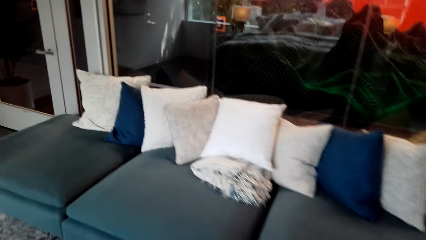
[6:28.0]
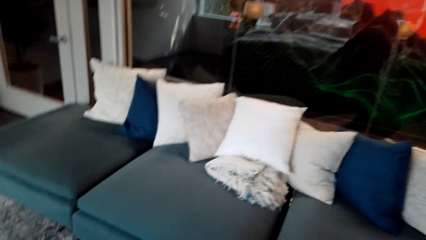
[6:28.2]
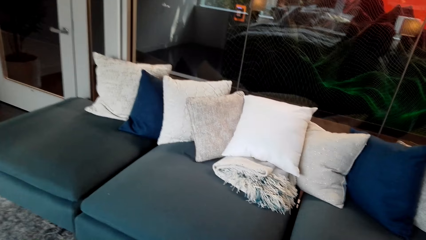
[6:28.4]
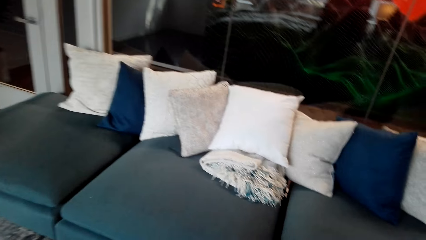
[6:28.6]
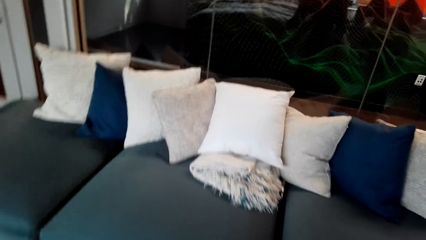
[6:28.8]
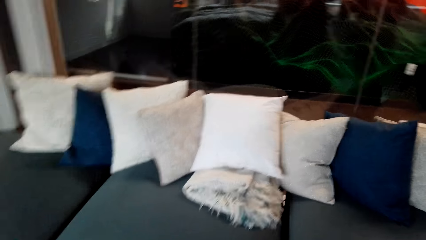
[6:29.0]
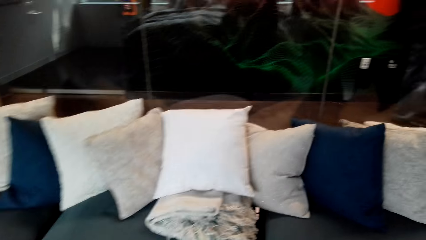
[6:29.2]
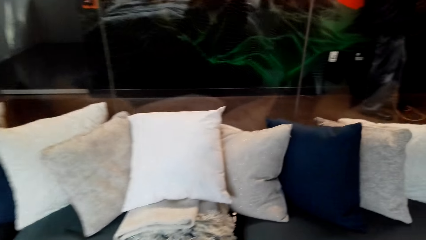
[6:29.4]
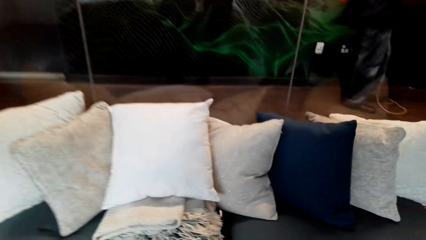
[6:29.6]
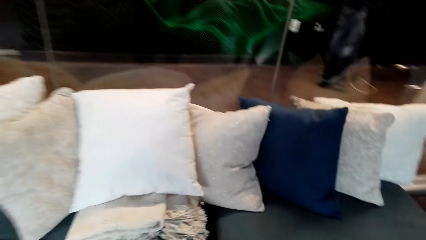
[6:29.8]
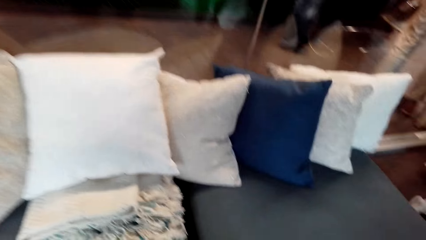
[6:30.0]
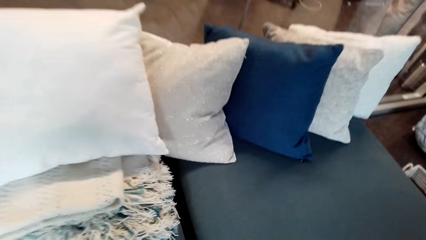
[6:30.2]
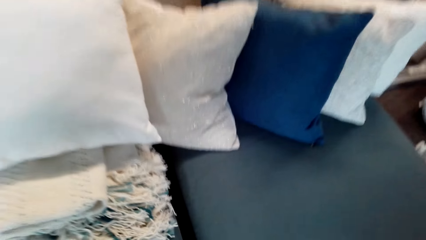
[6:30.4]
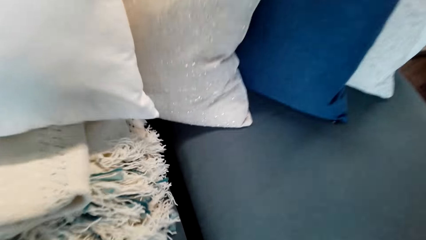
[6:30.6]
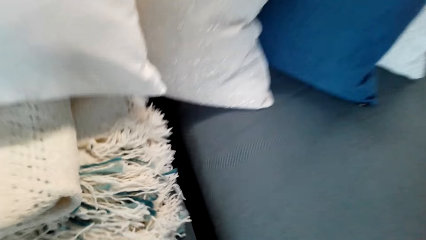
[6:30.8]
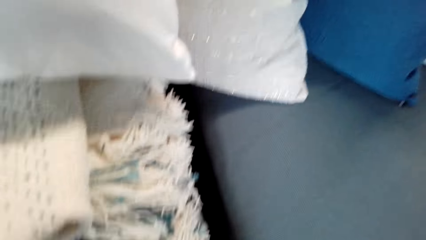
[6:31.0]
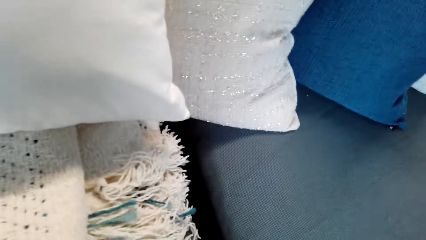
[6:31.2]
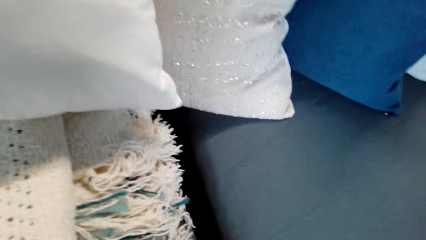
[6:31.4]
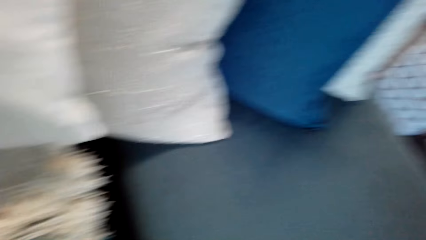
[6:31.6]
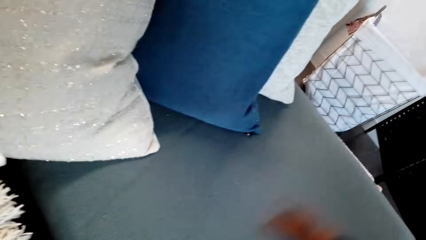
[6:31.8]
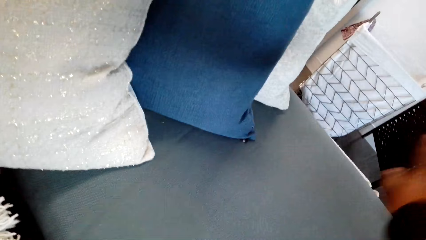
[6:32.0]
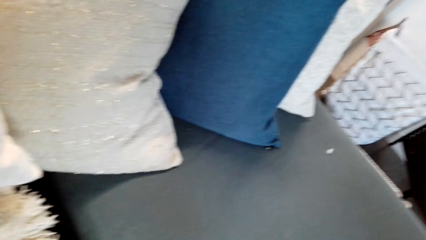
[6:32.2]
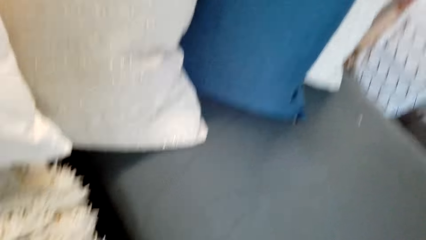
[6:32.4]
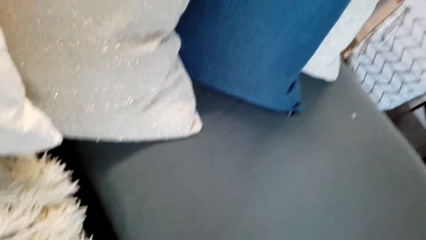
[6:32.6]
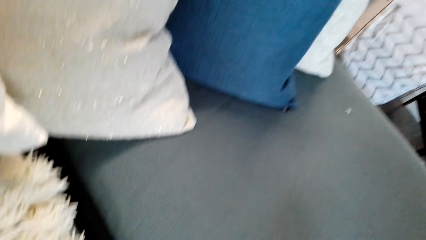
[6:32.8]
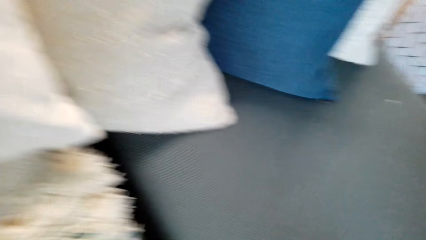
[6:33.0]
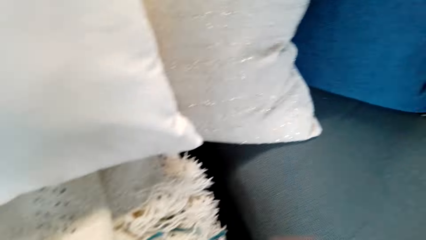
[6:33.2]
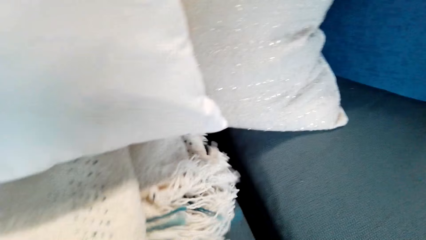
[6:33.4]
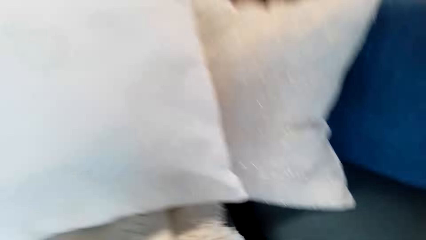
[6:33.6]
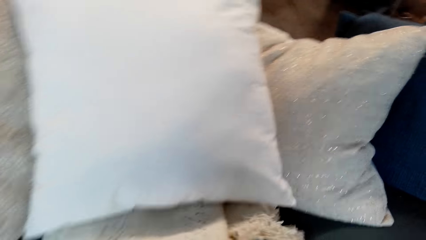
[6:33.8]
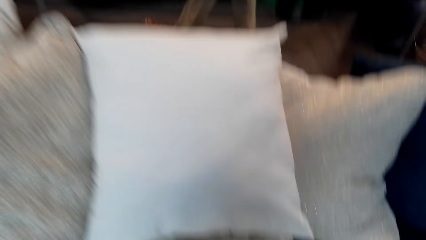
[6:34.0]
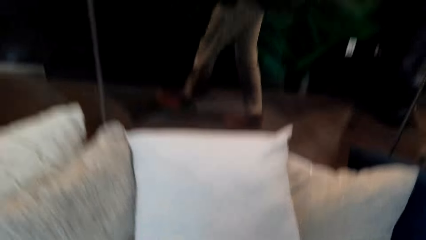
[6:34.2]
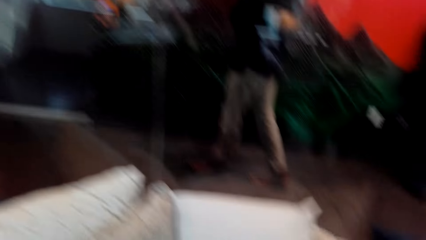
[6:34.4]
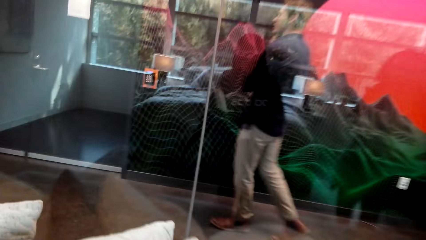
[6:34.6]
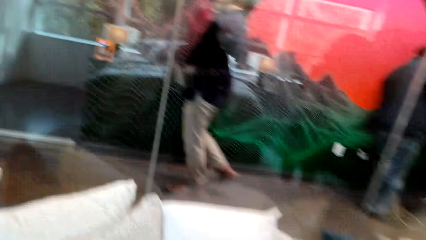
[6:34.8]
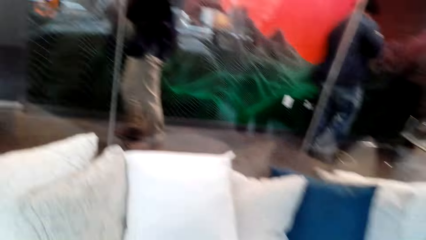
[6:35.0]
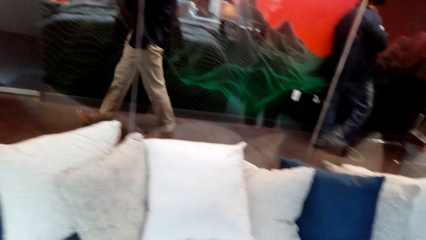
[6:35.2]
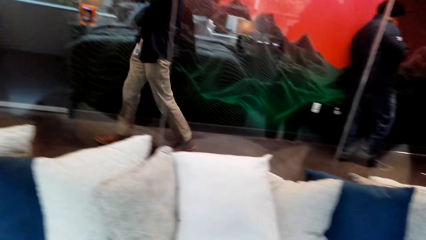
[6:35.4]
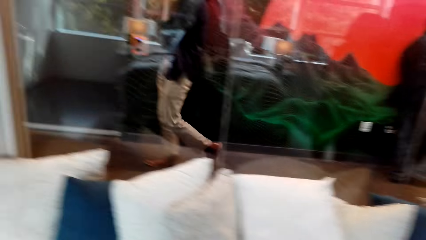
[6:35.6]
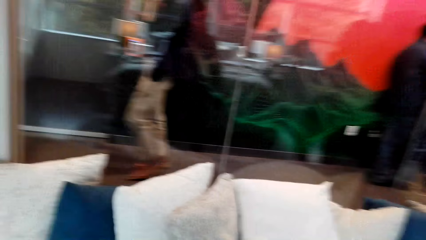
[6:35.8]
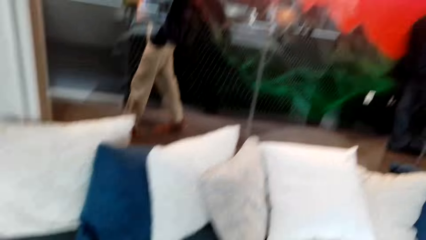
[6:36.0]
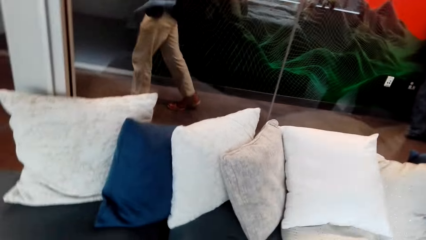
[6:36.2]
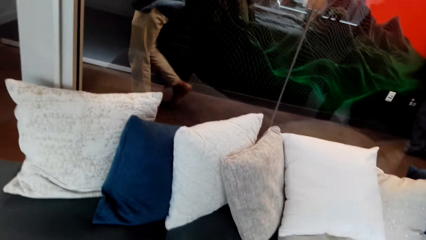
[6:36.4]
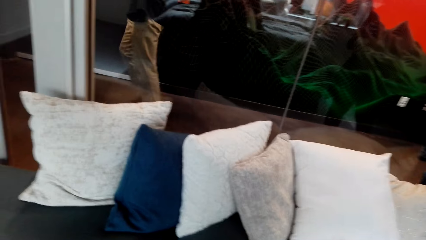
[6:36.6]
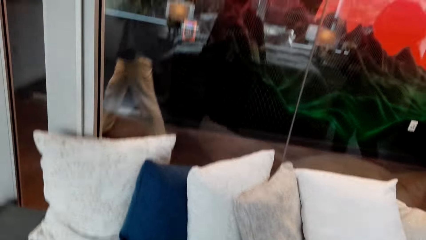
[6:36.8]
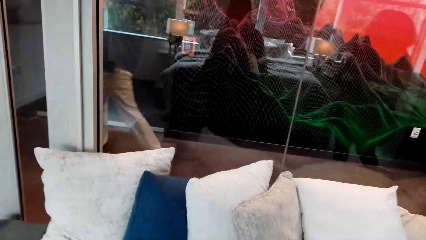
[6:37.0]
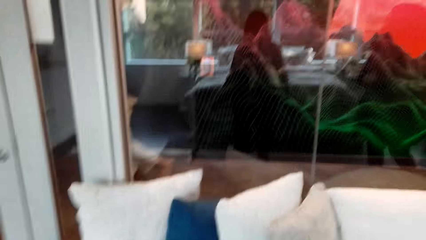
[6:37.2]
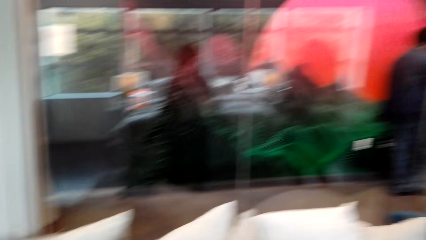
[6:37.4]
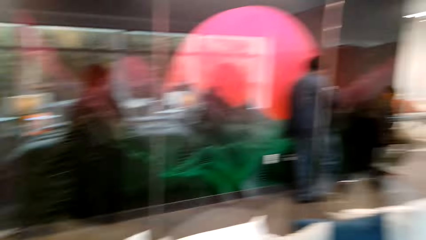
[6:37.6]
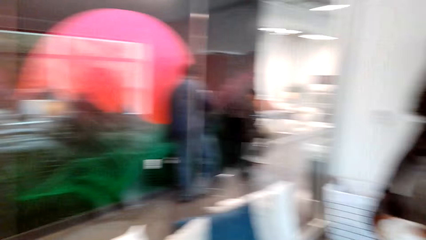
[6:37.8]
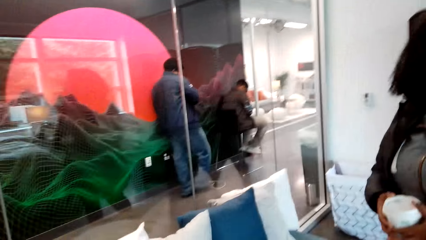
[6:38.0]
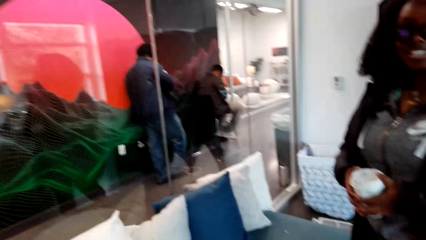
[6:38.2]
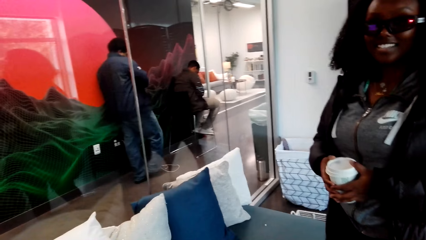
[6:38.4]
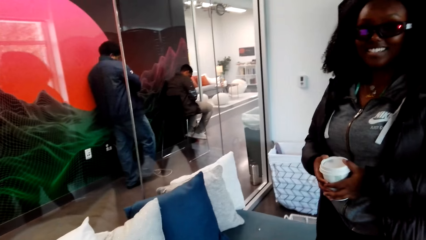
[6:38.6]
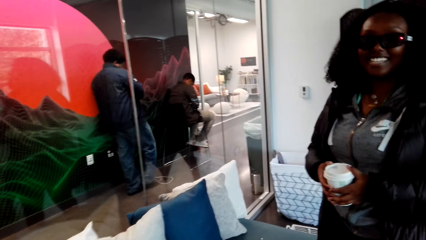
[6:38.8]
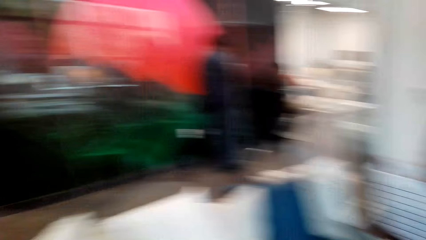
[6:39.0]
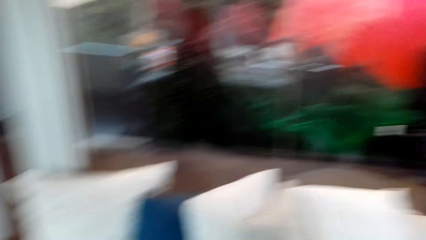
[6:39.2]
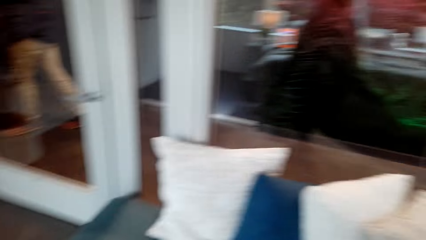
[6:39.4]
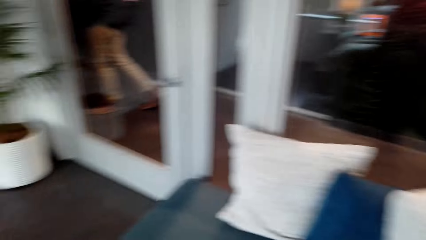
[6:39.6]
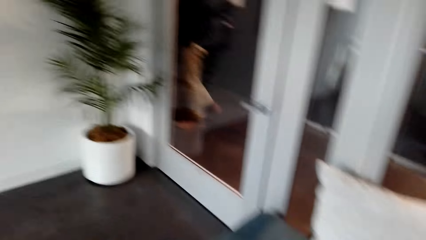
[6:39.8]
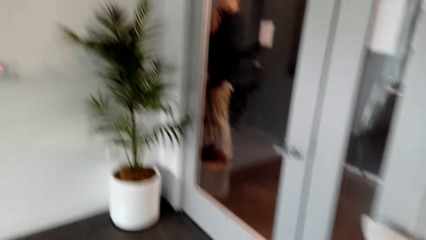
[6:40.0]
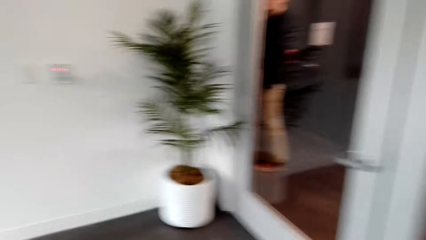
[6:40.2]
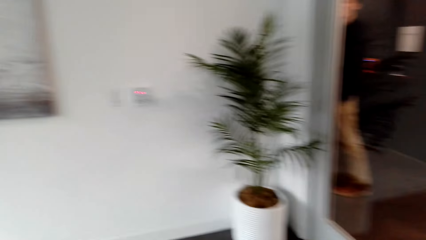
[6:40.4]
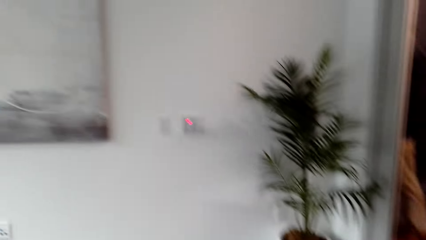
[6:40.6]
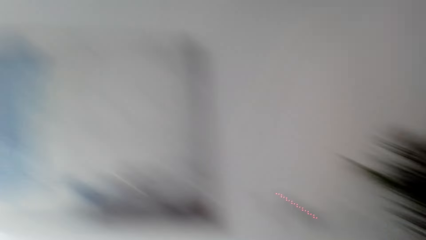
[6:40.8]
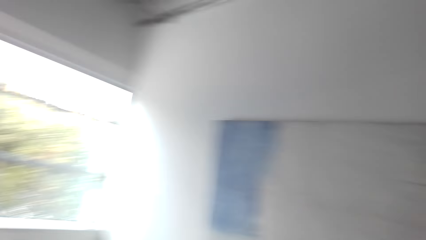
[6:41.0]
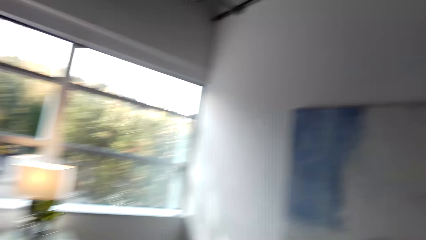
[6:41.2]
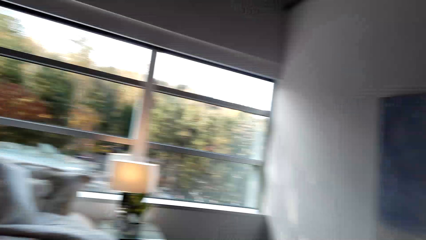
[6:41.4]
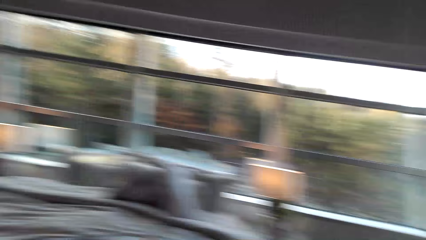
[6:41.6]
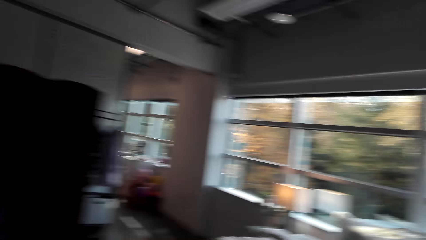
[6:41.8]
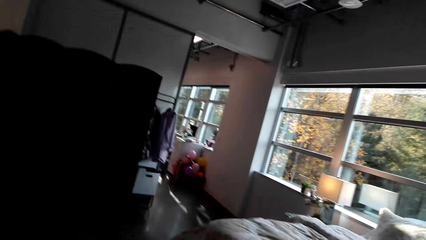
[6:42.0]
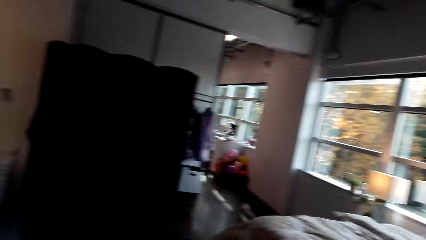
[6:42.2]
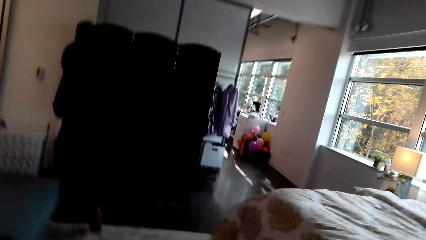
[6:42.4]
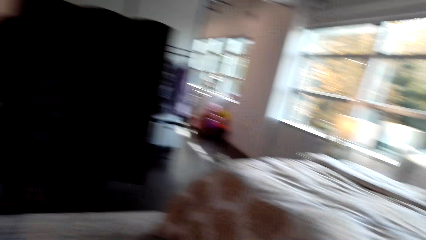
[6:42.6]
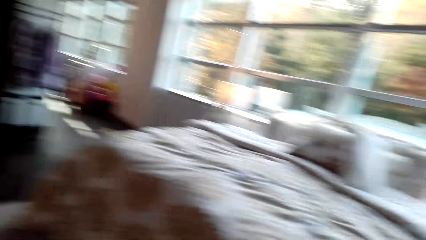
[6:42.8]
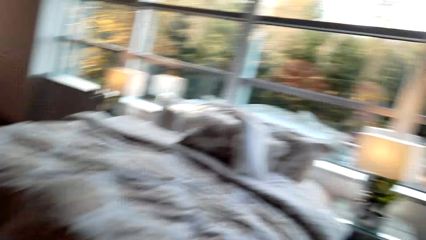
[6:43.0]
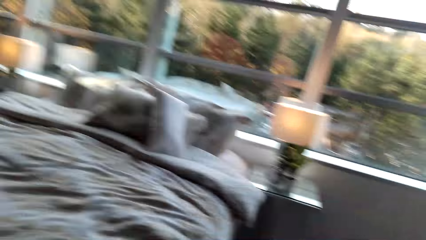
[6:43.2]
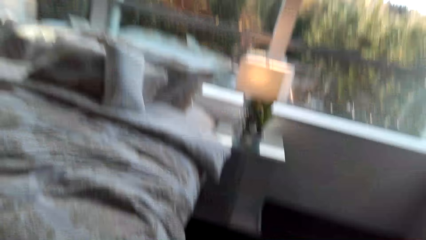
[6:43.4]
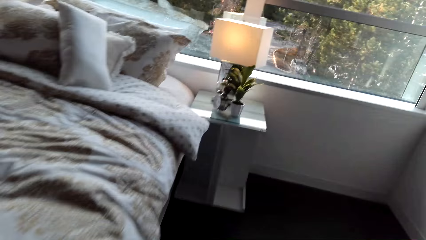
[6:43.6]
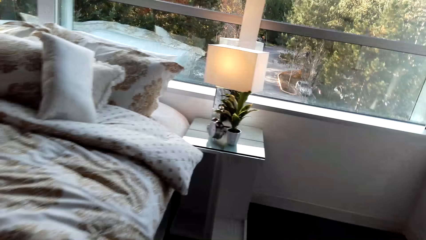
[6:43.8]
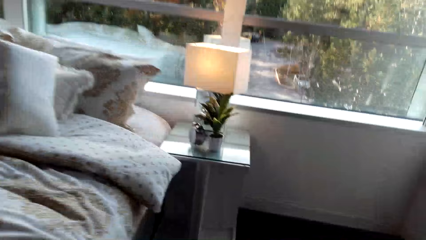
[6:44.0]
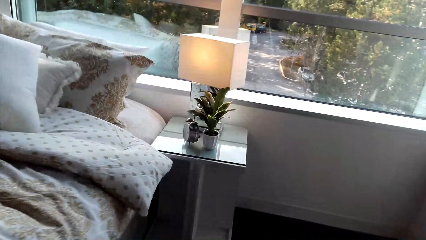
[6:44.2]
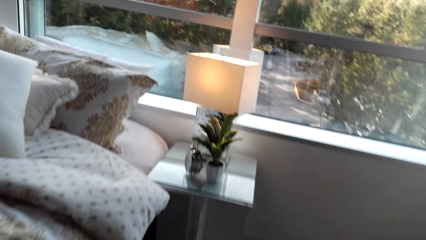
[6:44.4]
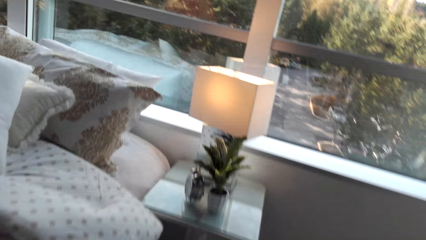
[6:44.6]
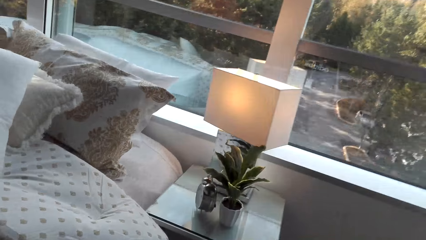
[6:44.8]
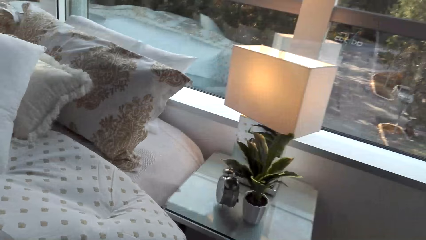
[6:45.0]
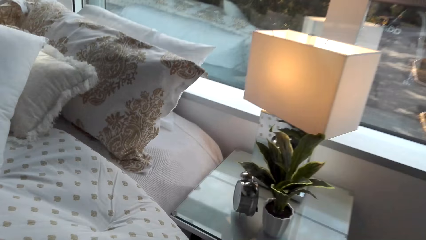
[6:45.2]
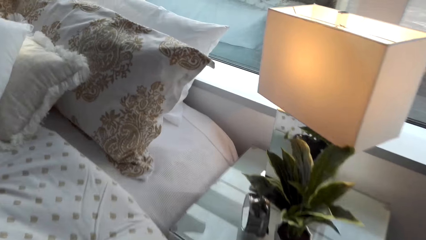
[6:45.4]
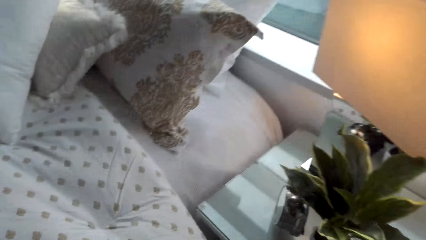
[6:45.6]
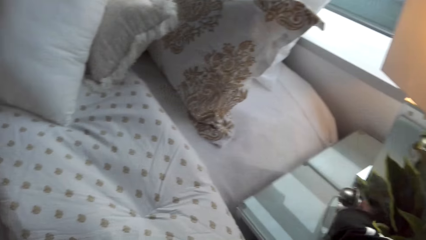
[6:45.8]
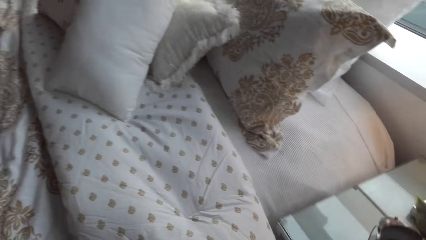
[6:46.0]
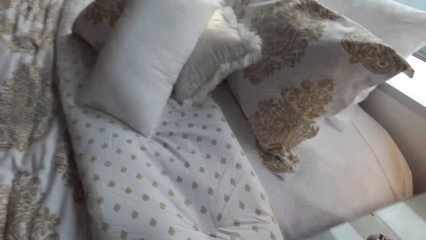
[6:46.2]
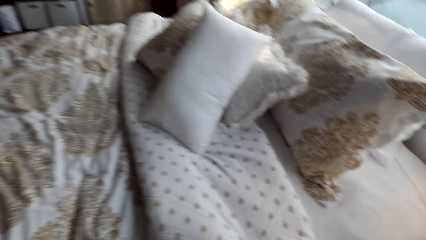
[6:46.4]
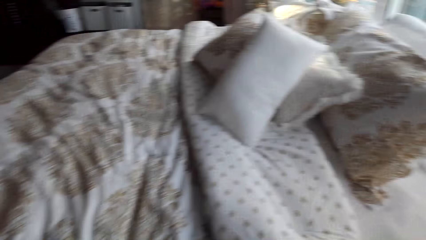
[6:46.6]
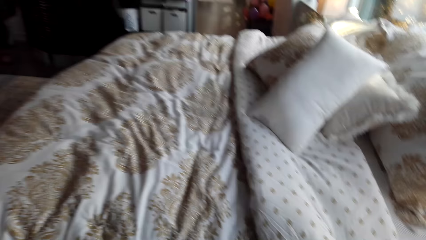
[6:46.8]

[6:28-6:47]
A woman talks to the camera wearer. The camera wearer talks to the woman. They stand near a sofa, look at the sofa, and talk to the woman. The woman talks to the camera wearer. The camera wearer talks to the woman. They talk to the woman again. They look around. The woman laughs. The camera wearer laughs. The woman talks to the camera wearer.
